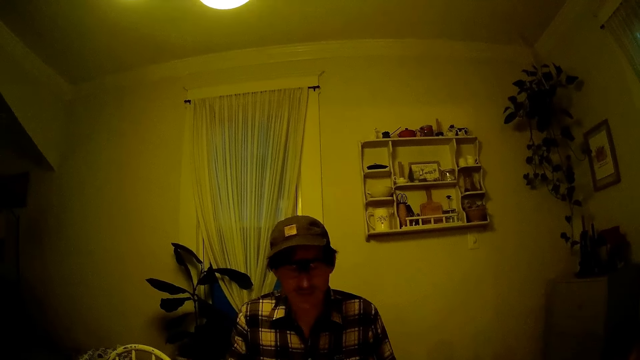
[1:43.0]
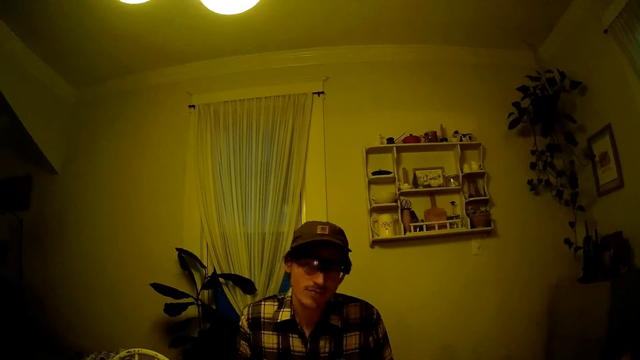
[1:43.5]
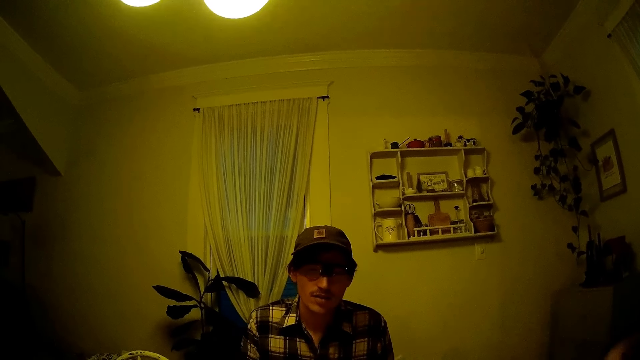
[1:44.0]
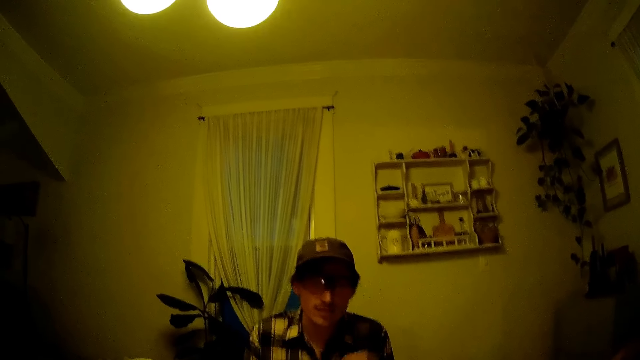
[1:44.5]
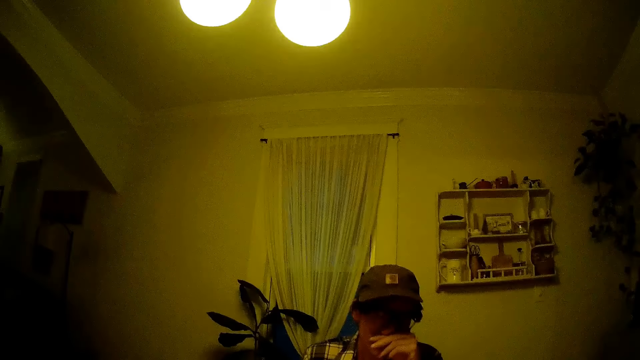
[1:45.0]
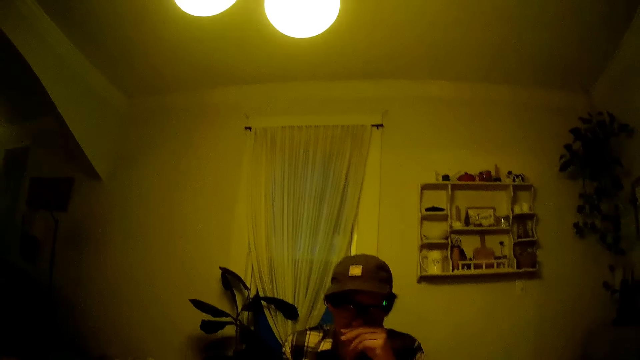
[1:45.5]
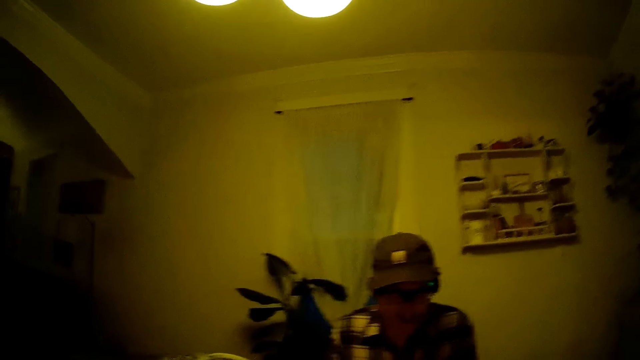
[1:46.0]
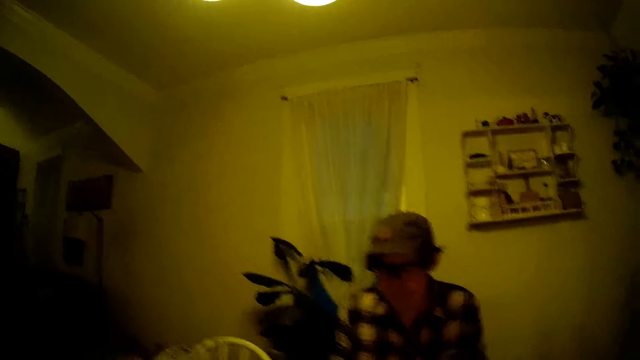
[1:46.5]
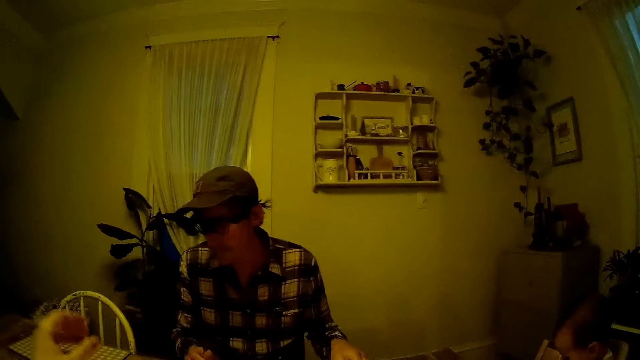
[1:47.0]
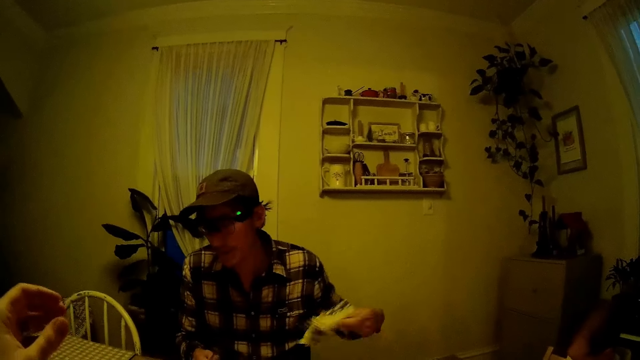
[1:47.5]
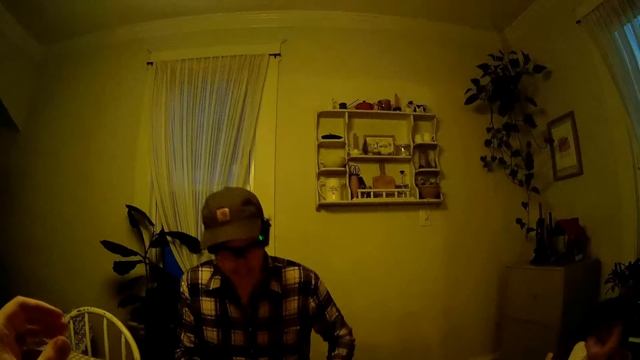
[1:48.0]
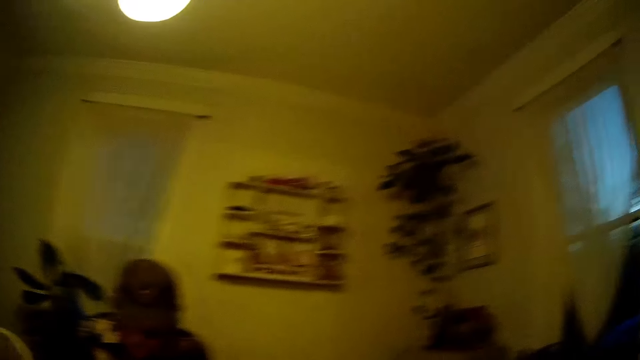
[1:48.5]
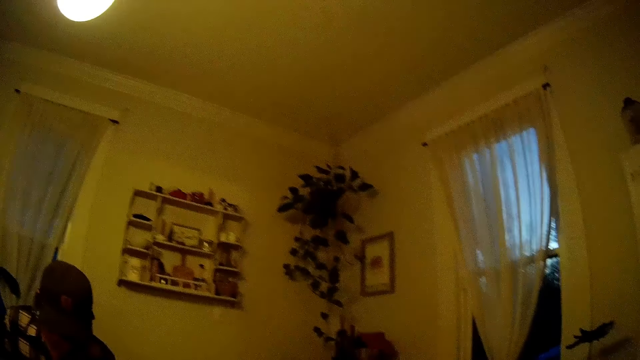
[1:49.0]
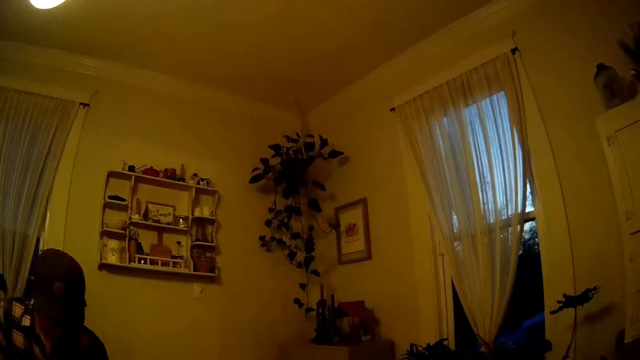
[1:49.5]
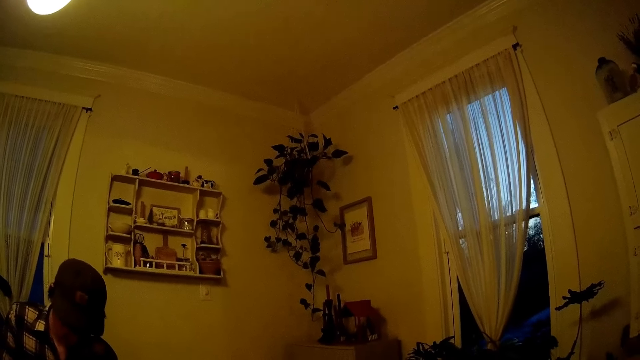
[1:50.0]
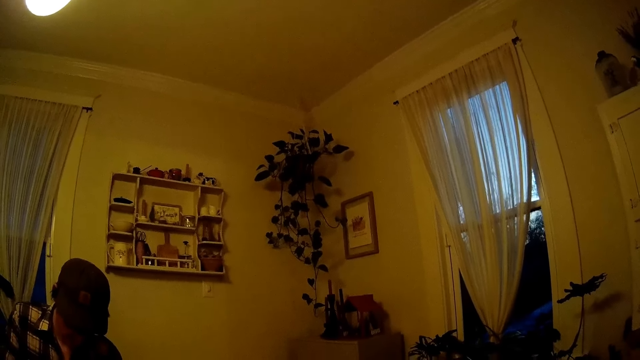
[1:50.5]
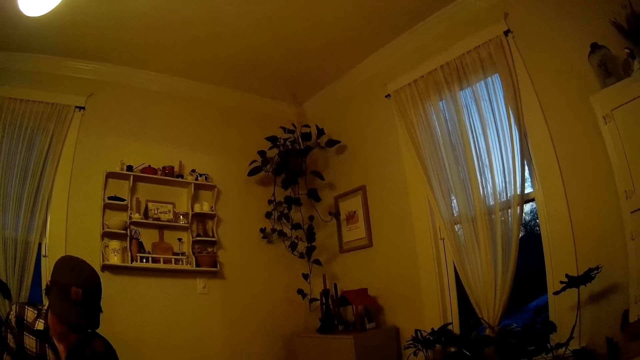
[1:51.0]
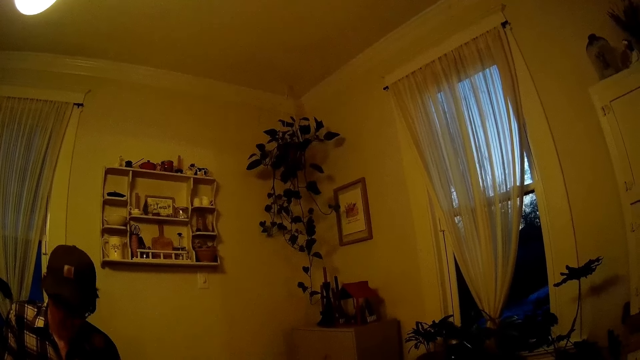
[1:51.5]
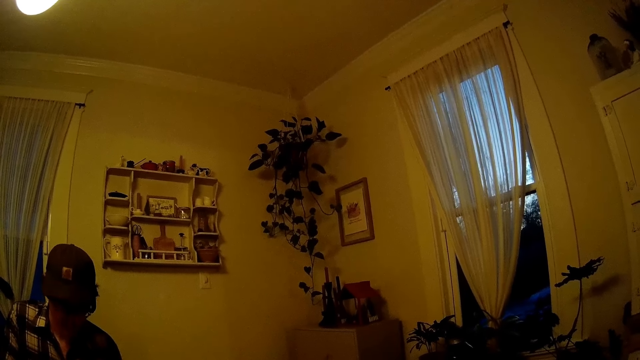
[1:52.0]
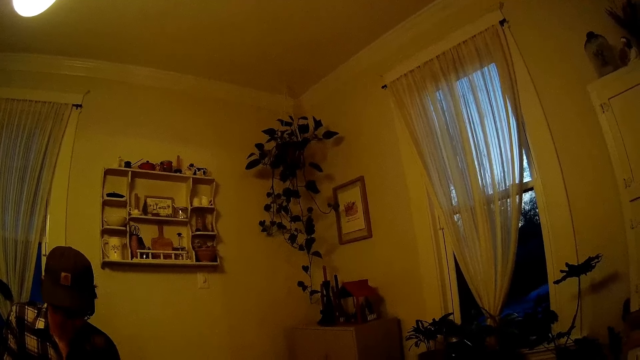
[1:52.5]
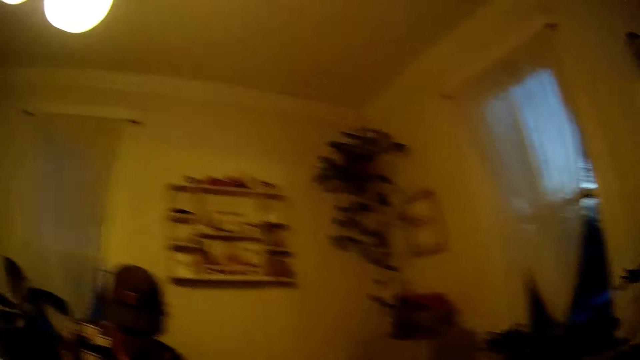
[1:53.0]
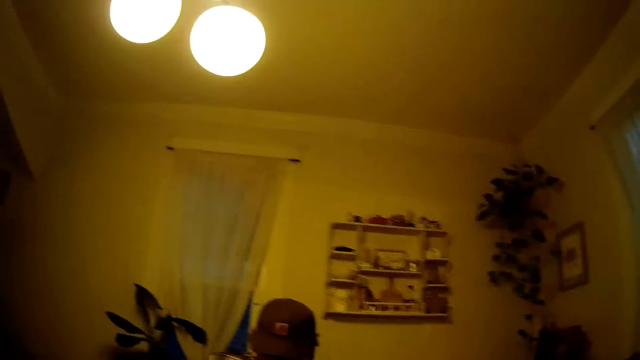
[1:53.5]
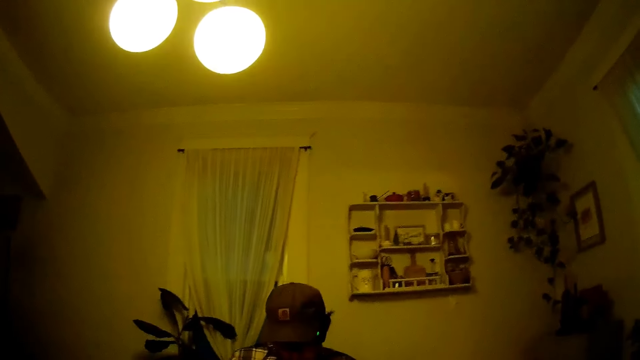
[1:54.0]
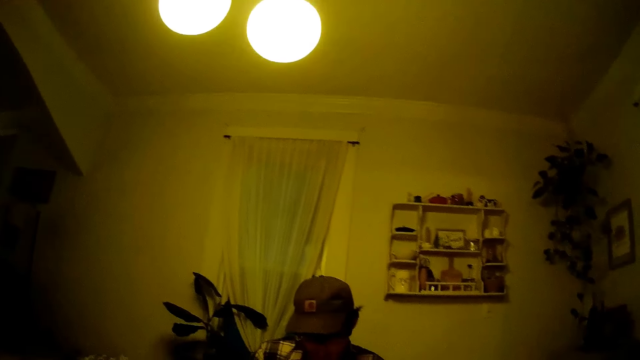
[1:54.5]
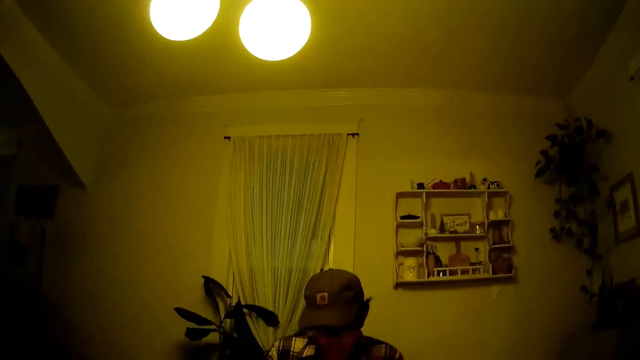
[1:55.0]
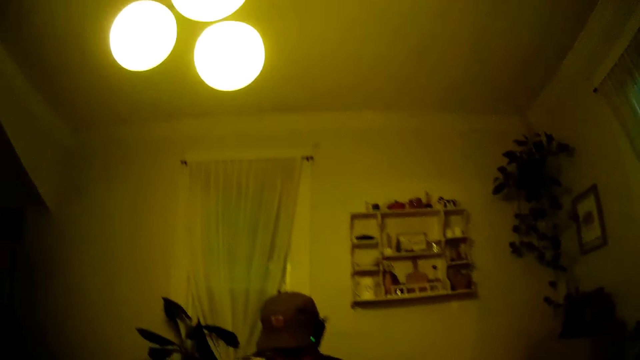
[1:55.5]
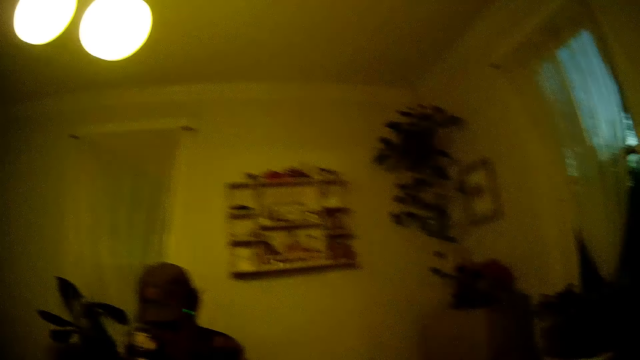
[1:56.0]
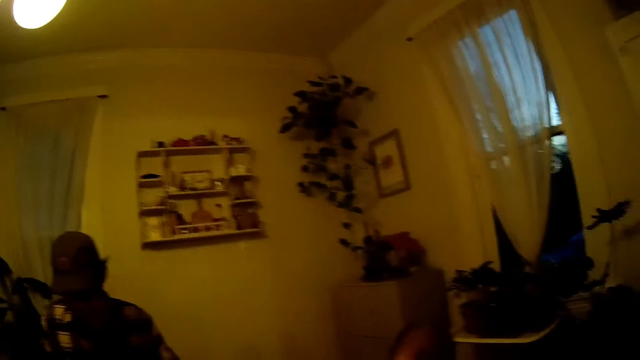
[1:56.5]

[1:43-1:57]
A man picks up the hand towel from the dining table with his left hand. He places the hand towel in his left hand on his thighs. The camera wearer interacts with the man.

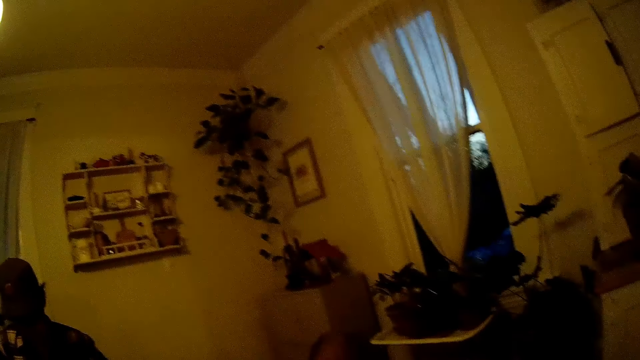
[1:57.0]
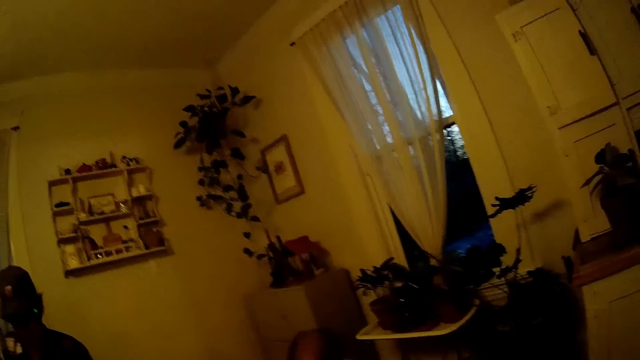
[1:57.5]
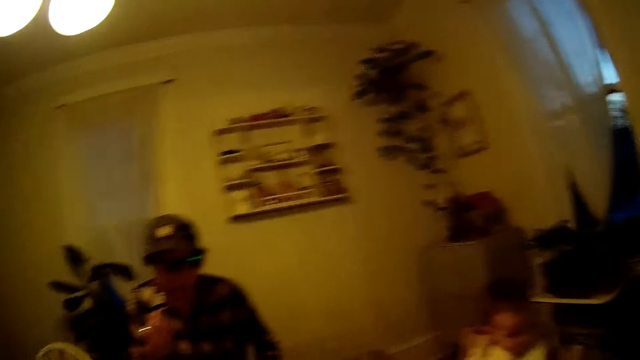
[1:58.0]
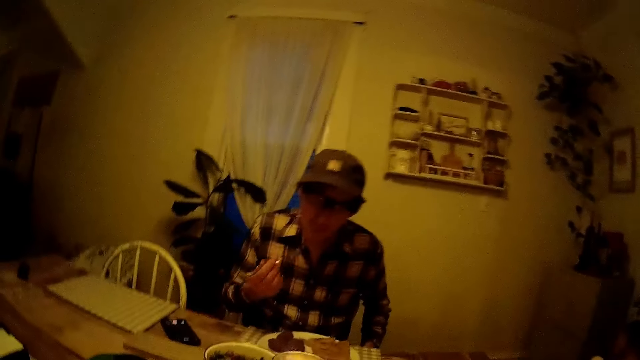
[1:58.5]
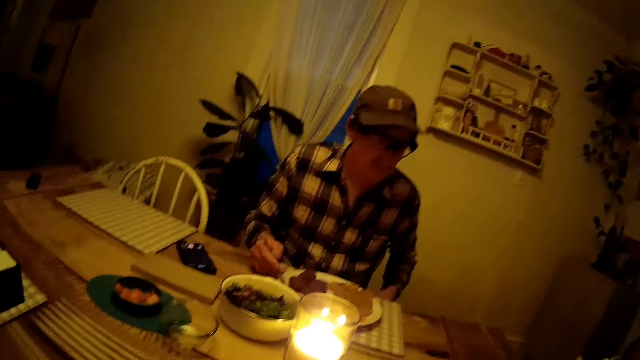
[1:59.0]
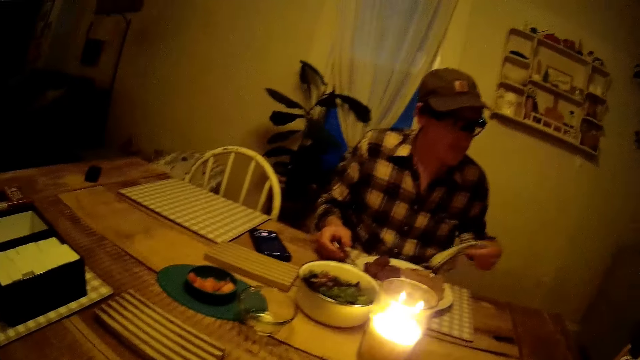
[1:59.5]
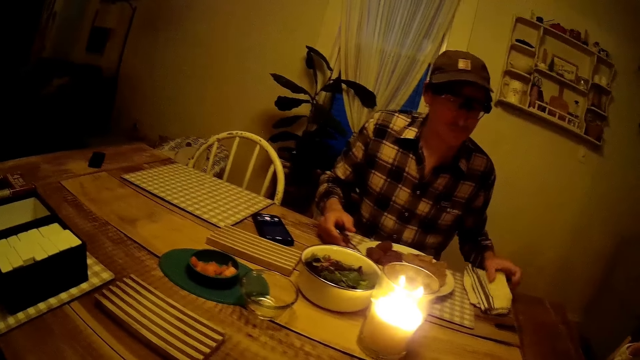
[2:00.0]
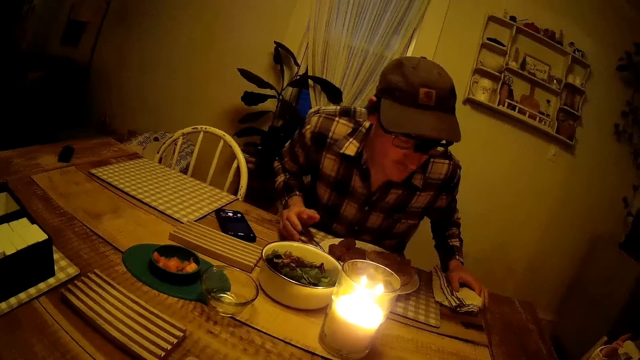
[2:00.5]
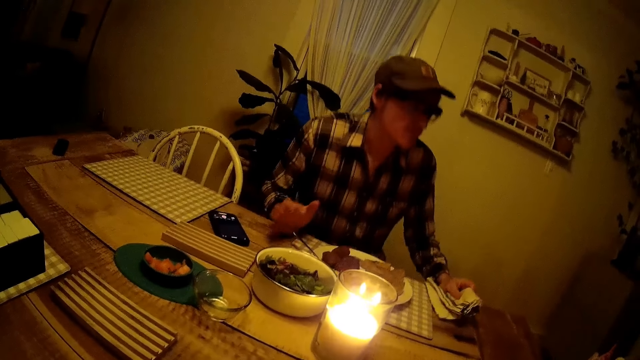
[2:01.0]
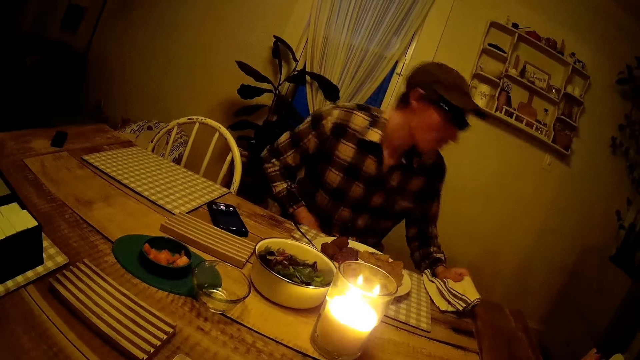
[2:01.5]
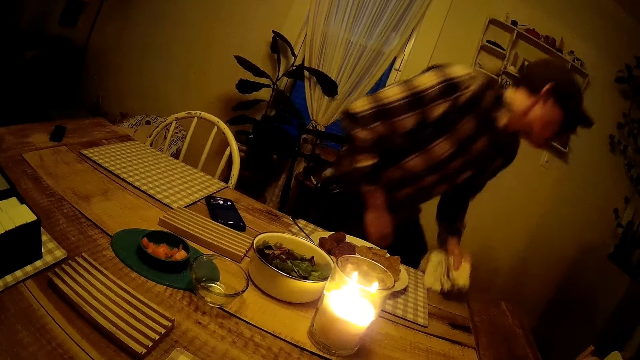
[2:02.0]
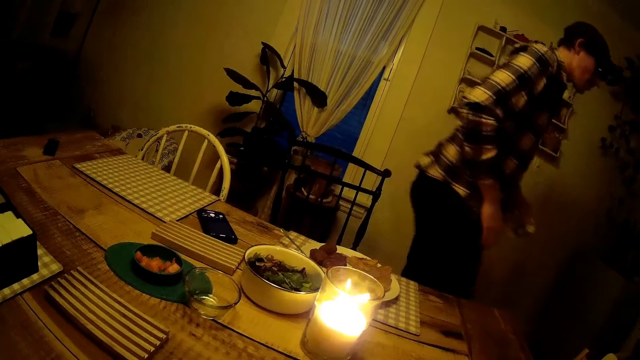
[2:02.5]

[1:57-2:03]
A man puts food from a plate with a fork in his right hand. He drops the fork on the plate. He places the fork on the plate with his right hand. He picks up the hand towel from his thighs with his left hand. He places the hand towel in his left hand on the dining table. He walks towards the kitchen with the hand towel in his left hand.
